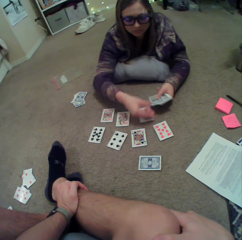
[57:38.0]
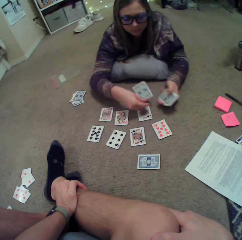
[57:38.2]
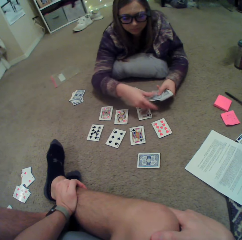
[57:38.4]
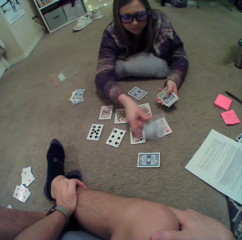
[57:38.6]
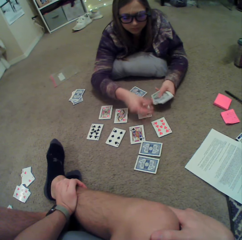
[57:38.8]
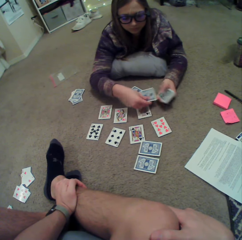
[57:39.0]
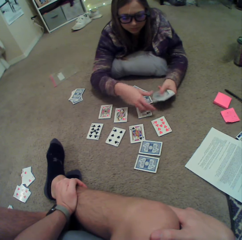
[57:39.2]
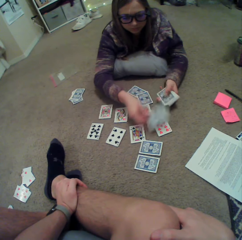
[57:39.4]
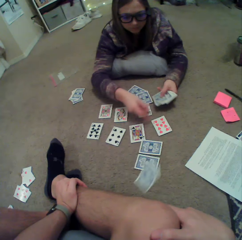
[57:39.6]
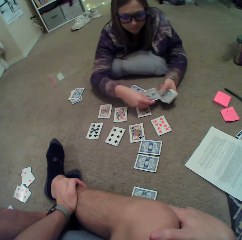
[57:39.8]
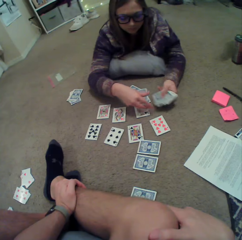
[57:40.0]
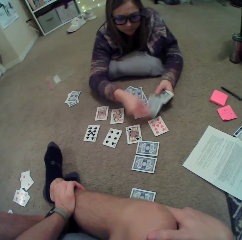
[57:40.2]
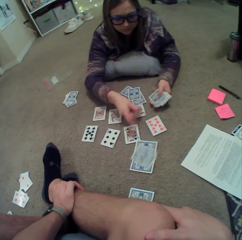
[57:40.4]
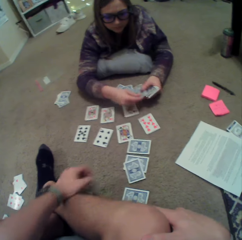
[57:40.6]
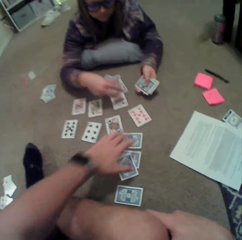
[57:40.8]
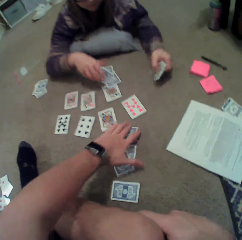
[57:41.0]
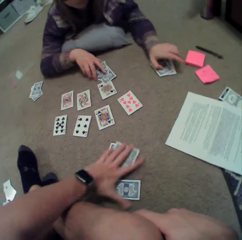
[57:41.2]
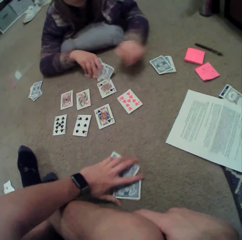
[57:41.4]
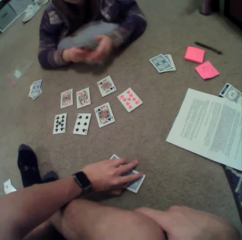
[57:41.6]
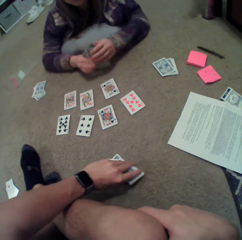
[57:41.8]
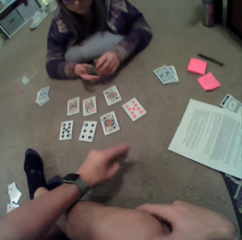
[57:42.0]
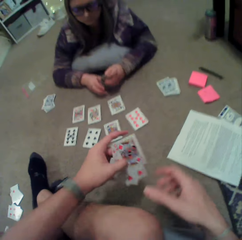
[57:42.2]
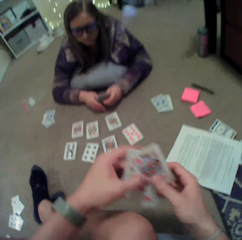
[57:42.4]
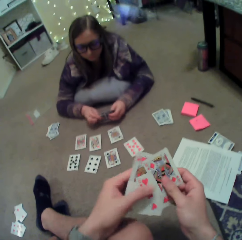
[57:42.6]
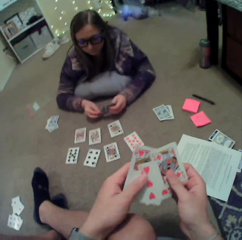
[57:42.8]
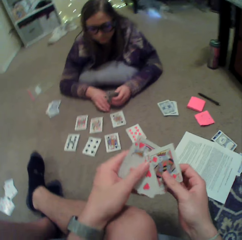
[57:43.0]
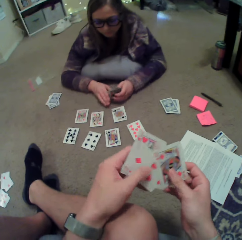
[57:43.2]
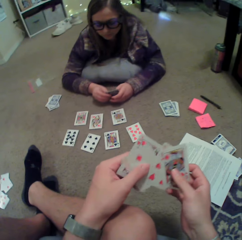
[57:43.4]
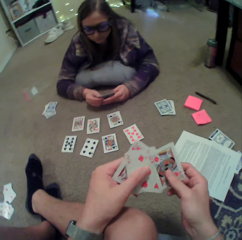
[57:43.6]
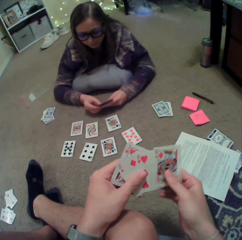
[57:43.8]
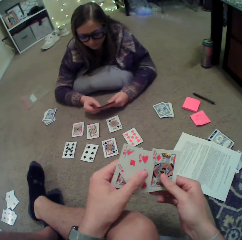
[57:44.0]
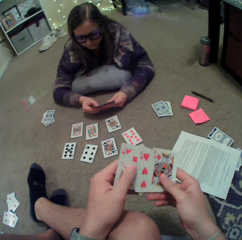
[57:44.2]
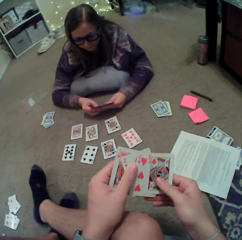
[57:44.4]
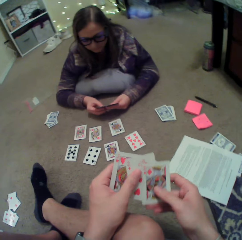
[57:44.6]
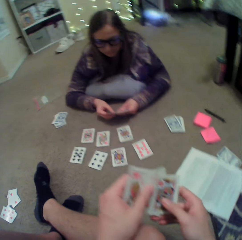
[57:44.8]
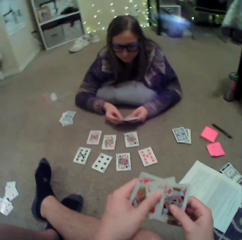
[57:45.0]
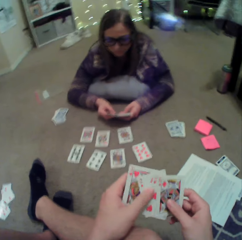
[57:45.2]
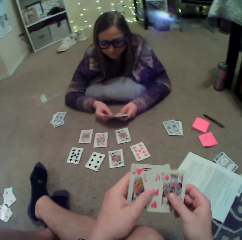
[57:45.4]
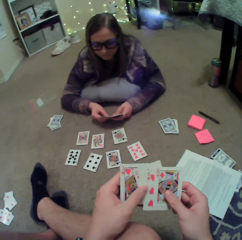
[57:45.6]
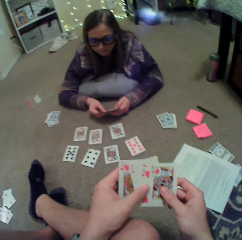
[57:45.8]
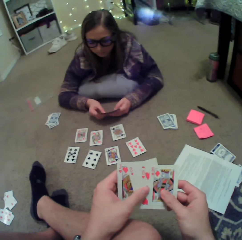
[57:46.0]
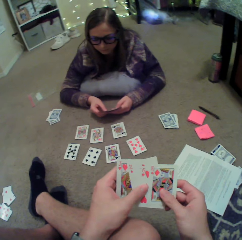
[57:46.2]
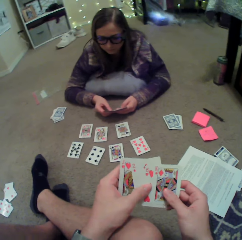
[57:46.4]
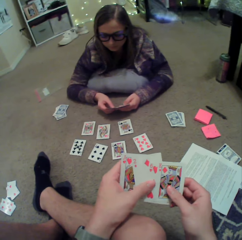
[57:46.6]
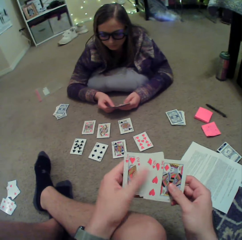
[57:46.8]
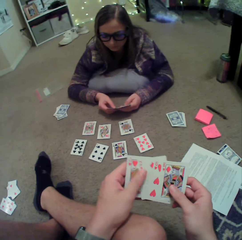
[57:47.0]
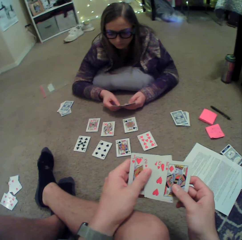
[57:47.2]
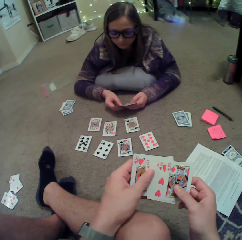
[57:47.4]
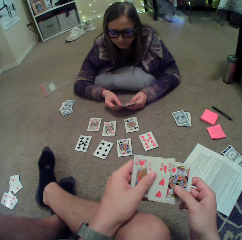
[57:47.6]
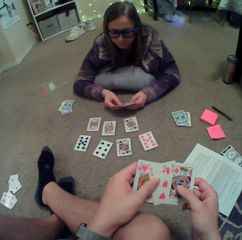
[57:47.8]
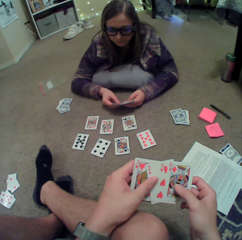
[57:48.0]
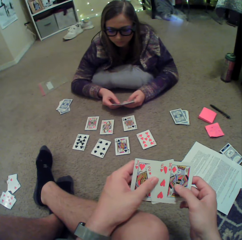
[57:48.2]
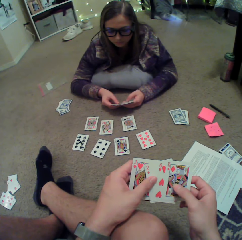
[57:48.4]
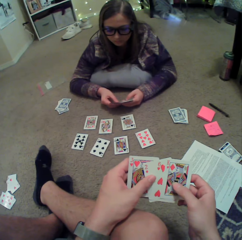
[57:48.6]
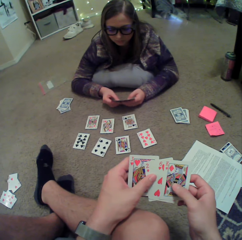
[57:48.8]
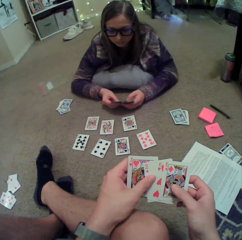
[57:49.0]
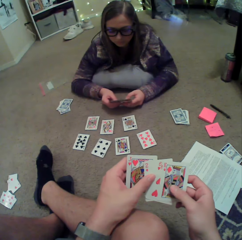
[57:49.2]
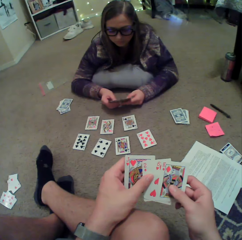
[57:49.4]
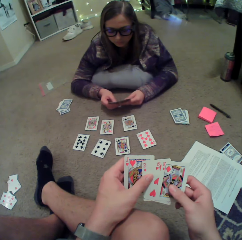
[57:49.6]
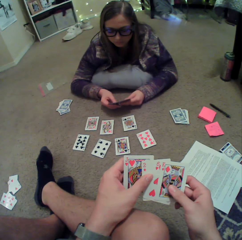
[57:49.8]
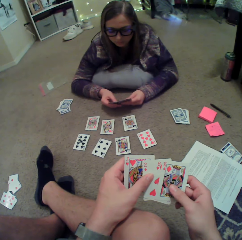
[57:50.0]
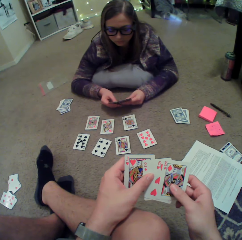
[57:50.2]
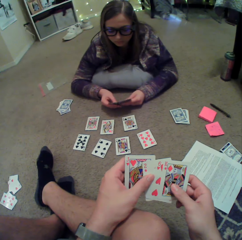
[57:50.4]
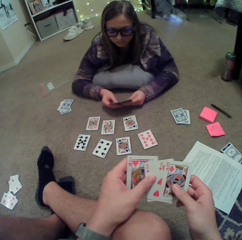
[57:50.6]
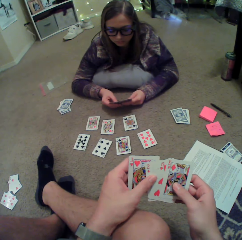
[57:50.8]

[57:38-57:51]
A woman puts down the cards and distributes the cards. The camera wearer picks the cards. The woman puts down the cards and picks the cards. The camera wearer arranges the cards. The woman arranges the cards.

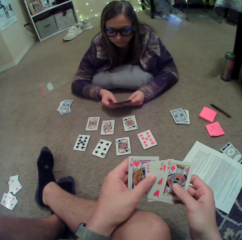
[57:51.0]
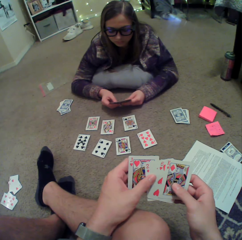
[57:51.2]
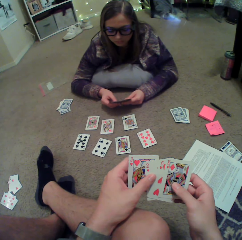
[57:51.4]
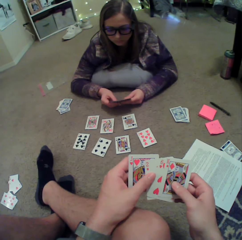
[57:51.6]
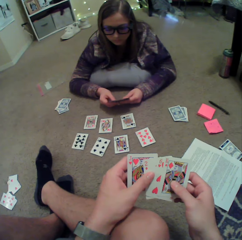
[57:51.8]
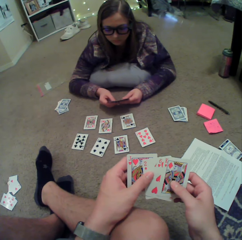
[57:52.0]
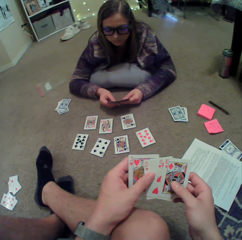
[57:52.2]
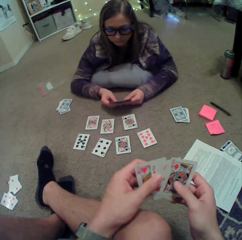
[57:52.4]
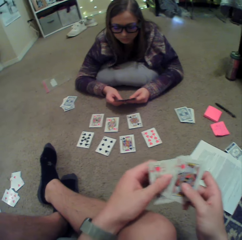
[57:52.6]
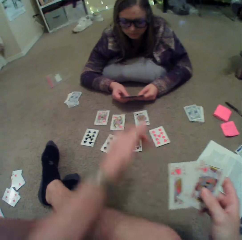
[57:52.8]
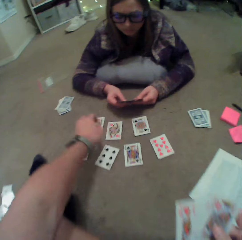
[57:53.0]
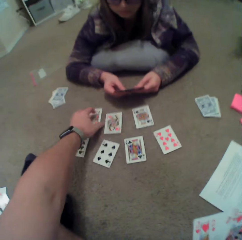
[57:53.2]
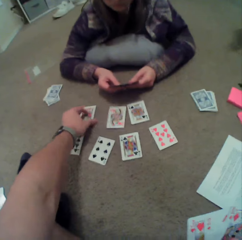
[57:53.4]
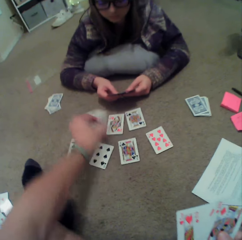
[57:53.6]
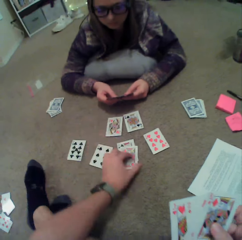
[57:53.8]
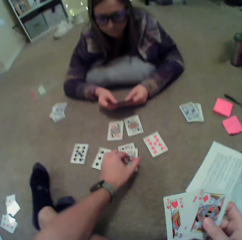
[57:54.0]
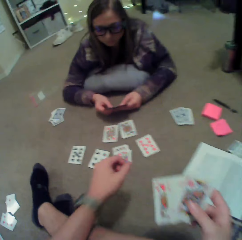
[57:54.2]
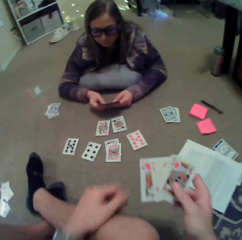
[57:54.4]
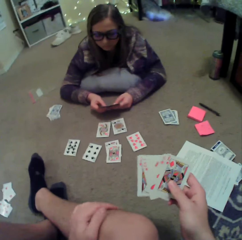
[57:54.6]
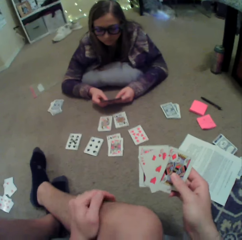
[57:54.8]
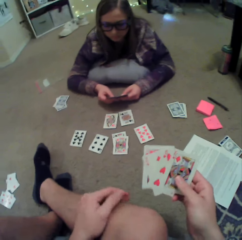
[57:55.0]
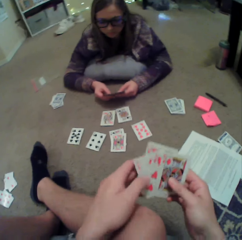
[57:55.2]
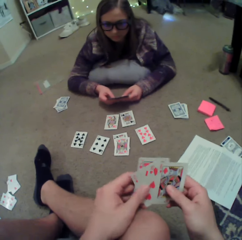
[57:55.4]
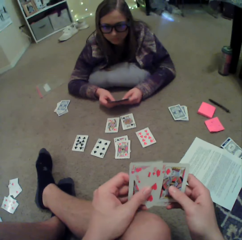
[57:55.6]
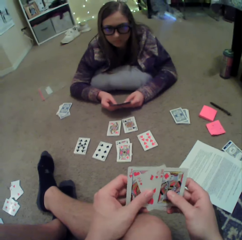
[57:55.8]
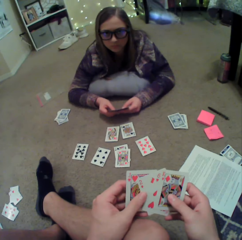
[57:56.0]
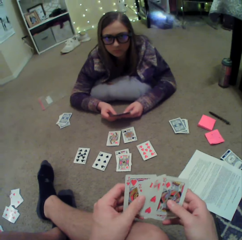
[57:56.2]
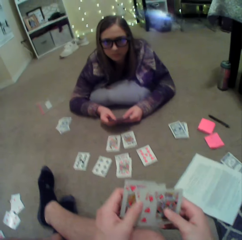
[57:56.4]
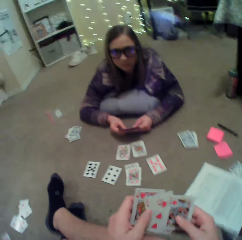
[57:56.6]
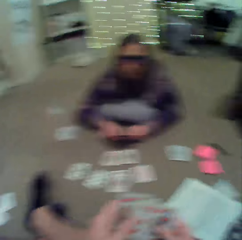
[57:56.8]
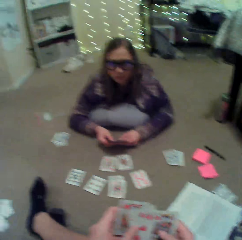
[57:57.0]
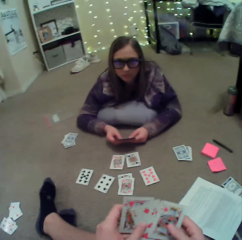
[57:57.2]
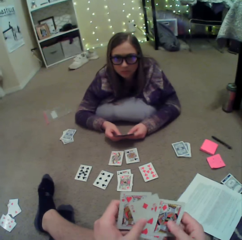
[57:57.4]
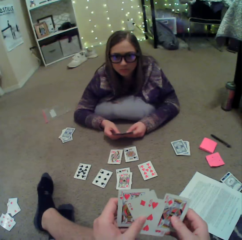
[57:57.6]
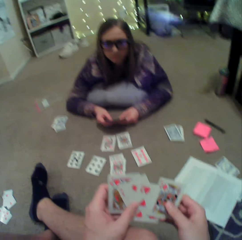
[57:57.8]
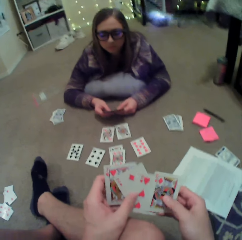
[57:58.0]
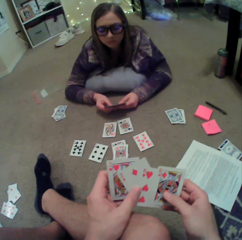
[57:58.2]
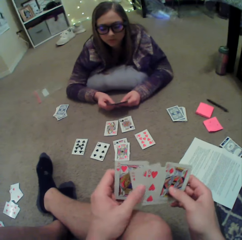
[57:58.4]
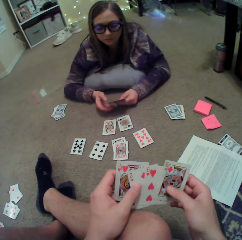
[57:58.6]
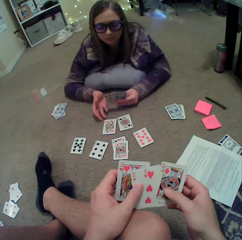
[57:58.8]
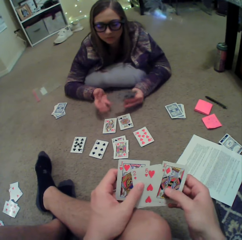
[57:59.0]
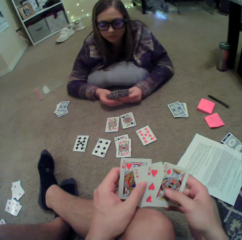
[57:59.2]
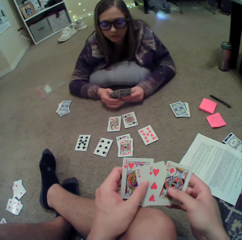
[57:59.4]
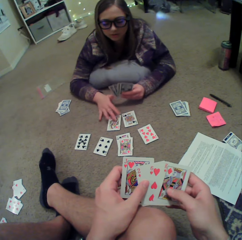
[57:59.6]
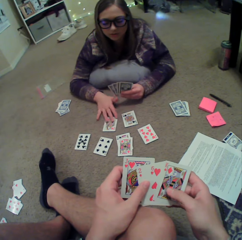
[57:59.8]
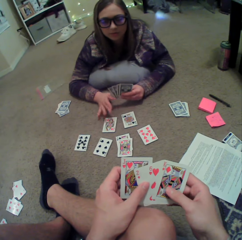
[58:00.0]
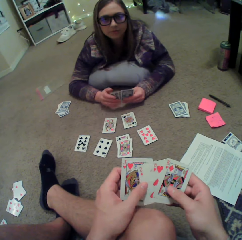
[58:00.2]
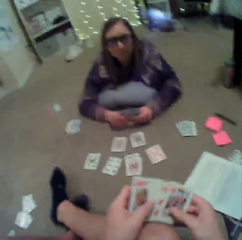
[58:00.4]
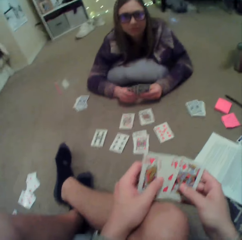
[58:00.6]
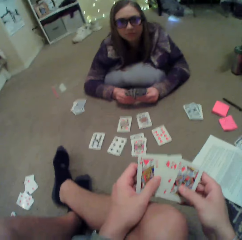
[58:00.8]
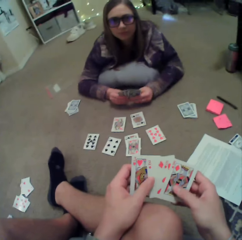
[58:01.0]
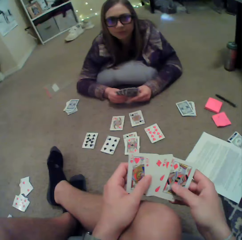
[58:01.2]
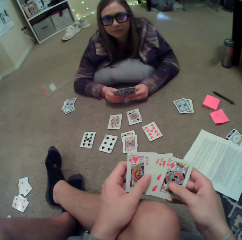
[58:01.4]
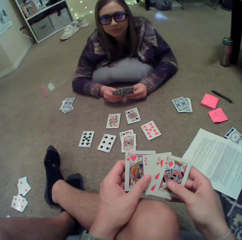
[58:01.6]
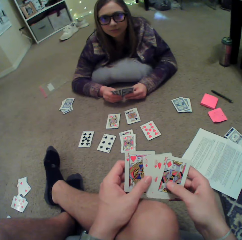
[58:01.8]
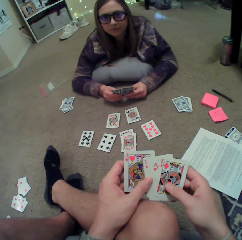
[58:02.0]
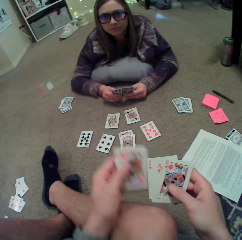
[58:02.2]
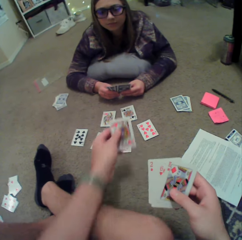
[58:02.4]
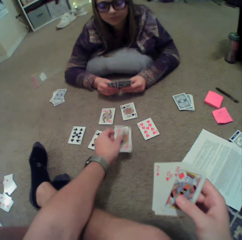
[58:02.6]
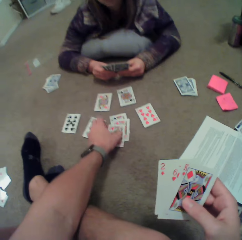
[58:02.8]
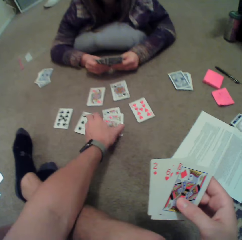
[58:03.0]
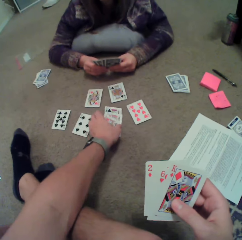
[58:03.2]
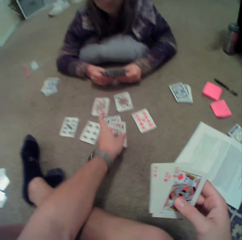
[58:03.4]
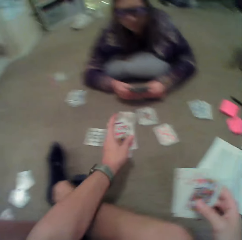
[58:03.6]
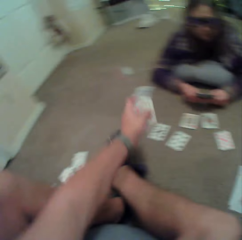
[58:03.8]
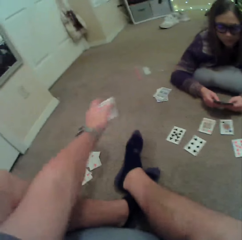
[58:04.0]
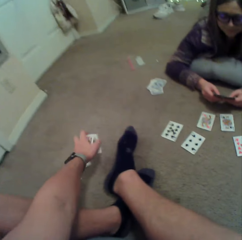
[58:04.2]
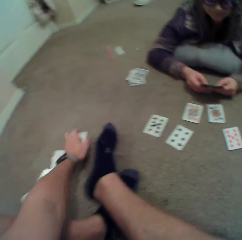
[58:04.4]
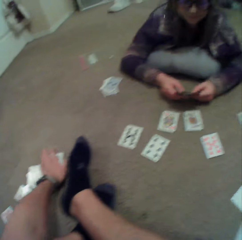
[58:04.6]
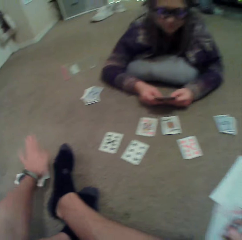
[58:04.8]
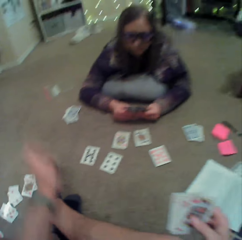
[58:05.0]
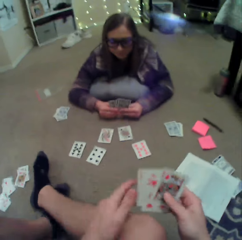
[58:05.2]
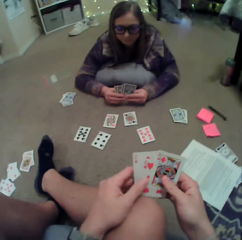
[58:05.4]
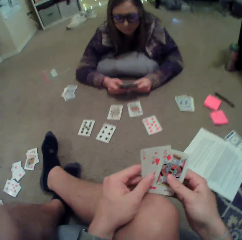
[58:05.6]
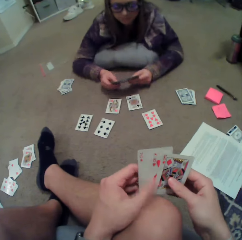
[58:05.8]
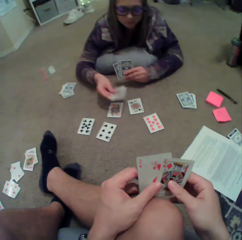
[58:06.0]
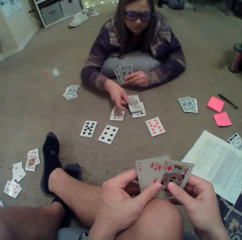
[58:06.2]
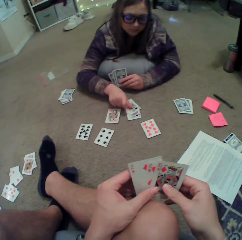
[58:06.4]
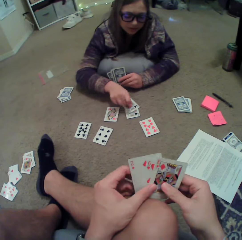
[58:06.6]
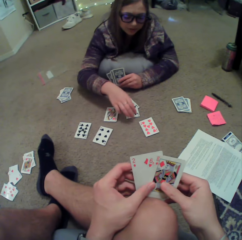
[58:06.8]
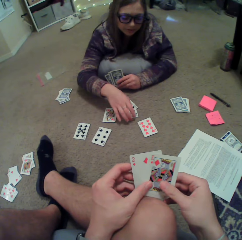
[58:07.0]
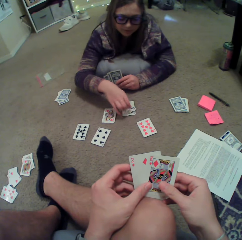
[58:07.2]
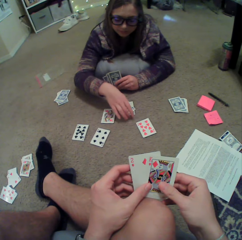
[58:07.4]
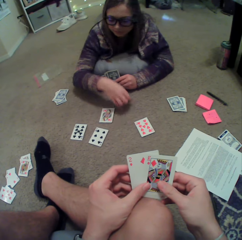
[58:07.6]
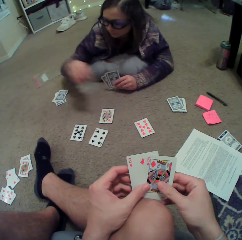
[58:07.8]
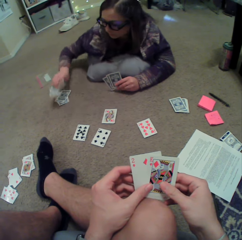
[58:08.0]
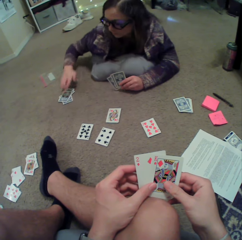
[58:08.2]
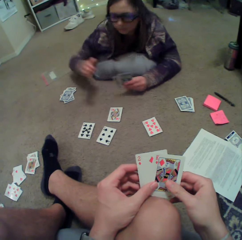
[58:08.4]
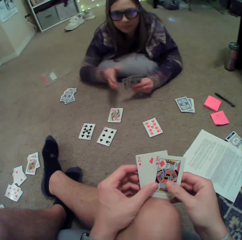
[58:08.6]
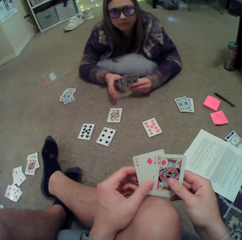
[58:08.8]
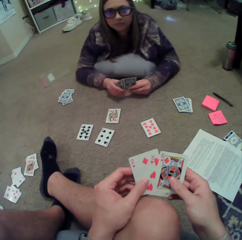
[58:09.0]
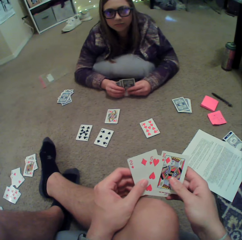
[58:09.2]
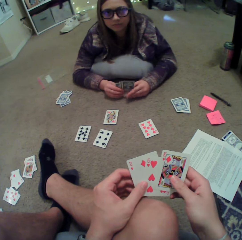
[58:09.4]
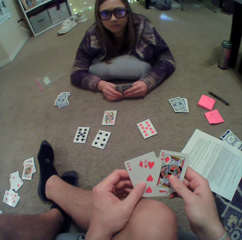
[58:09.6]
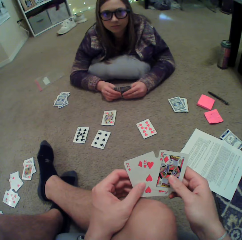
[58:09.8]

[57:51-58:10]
The camera wearer picks up a card. They move the card on the floor and put the card down. They touch the cards. A lady moves her hand. The lady moves a card. The camera wearer puts the card down. They hold the cards, pick up the cards and put down the cards. The lady puts down the card. The lady picks up the cards. The lady puts down the cards.
